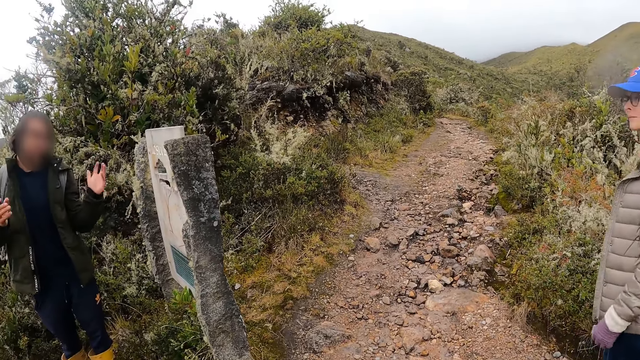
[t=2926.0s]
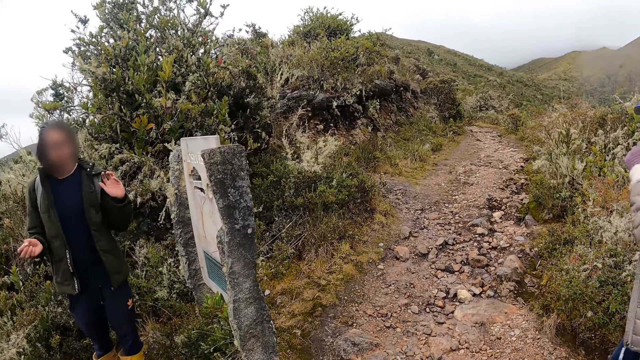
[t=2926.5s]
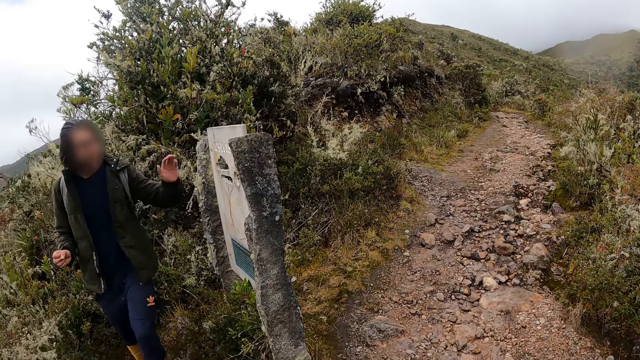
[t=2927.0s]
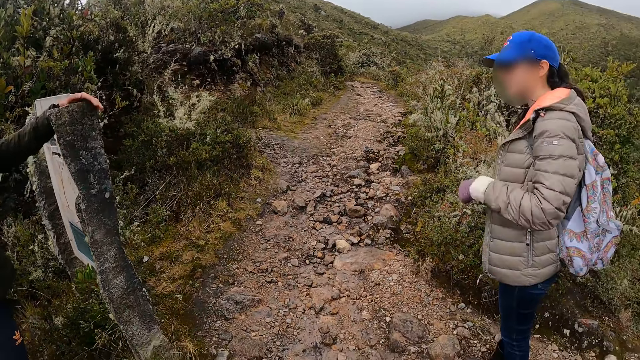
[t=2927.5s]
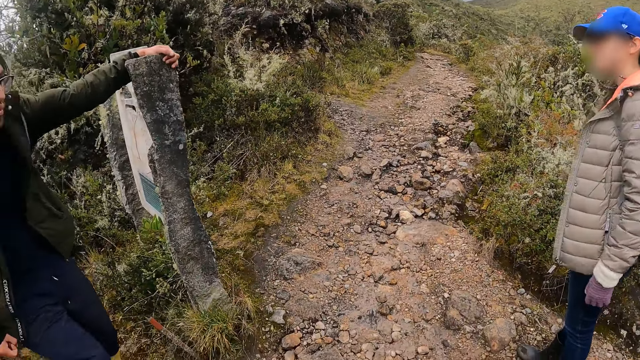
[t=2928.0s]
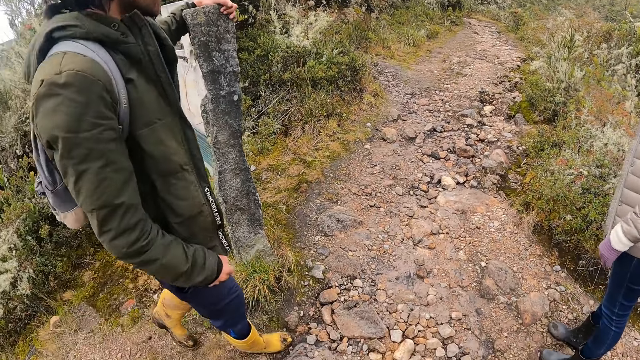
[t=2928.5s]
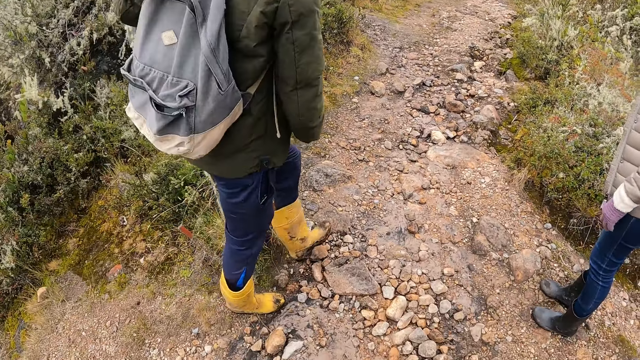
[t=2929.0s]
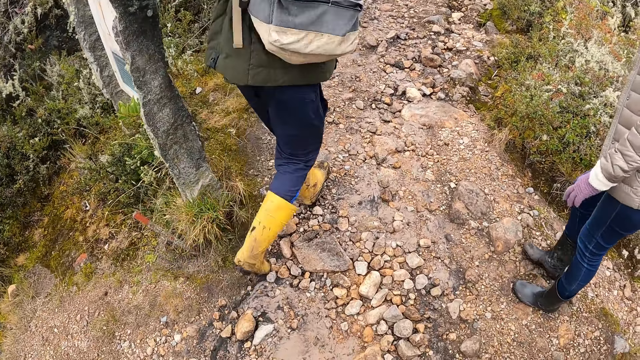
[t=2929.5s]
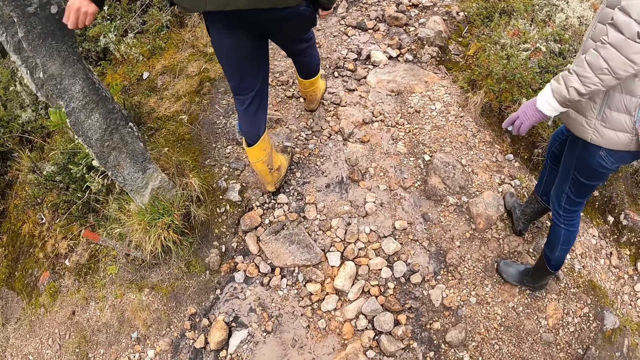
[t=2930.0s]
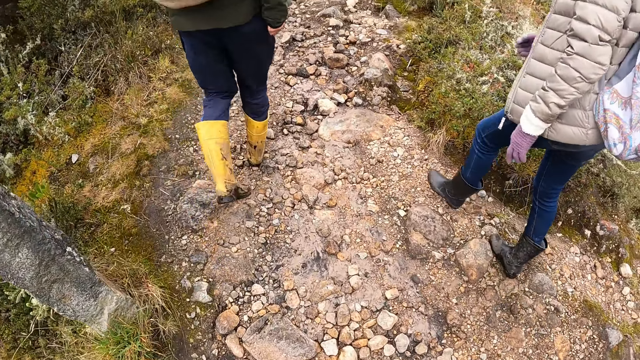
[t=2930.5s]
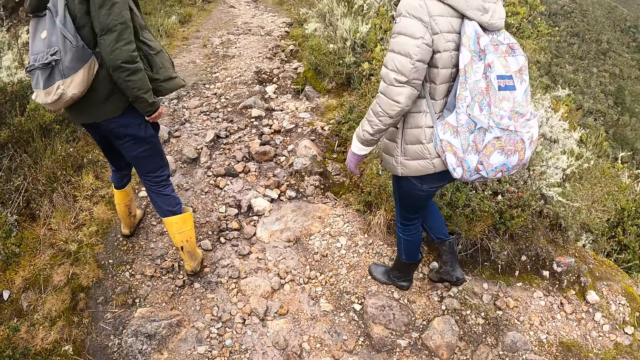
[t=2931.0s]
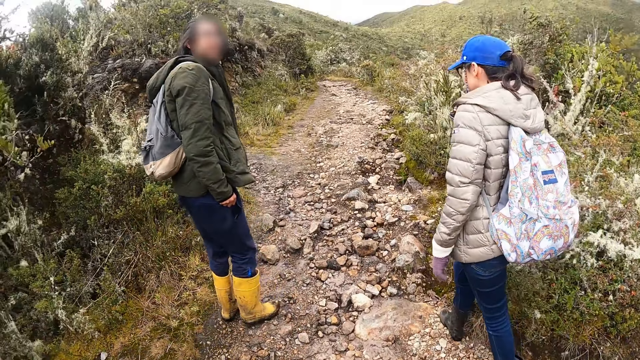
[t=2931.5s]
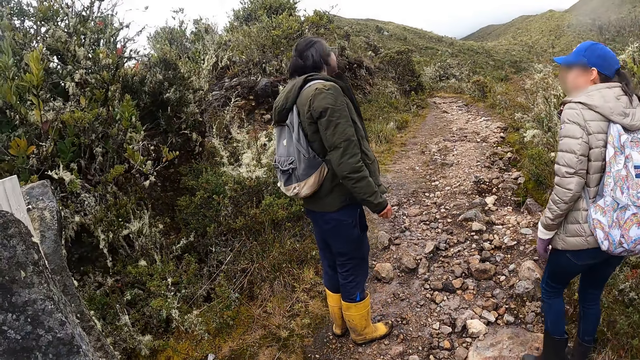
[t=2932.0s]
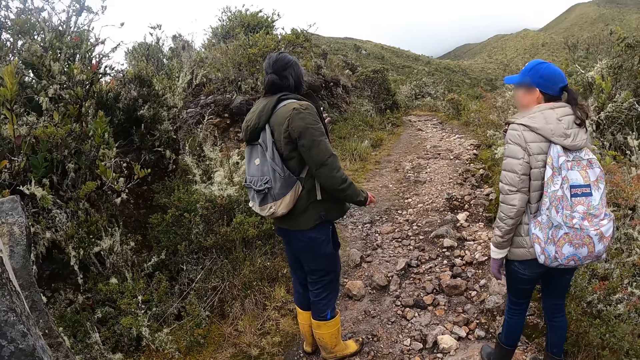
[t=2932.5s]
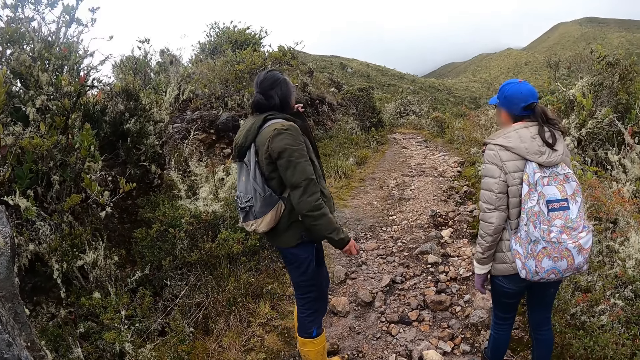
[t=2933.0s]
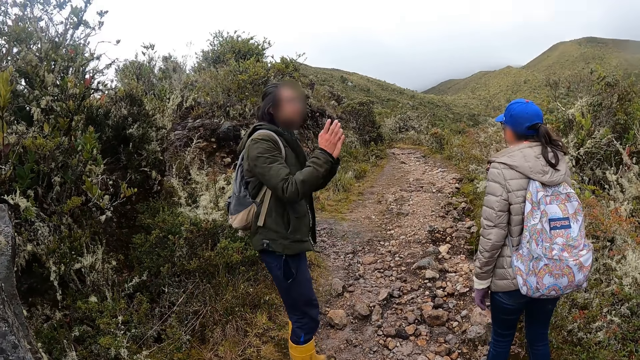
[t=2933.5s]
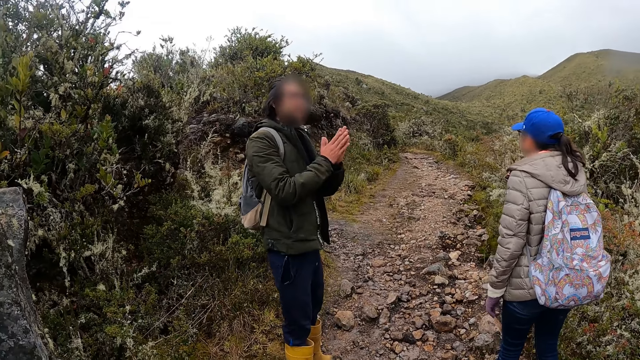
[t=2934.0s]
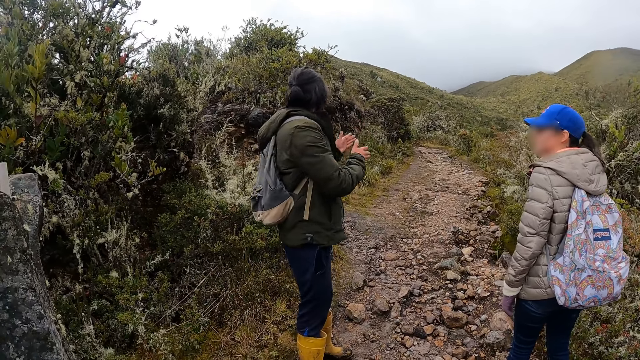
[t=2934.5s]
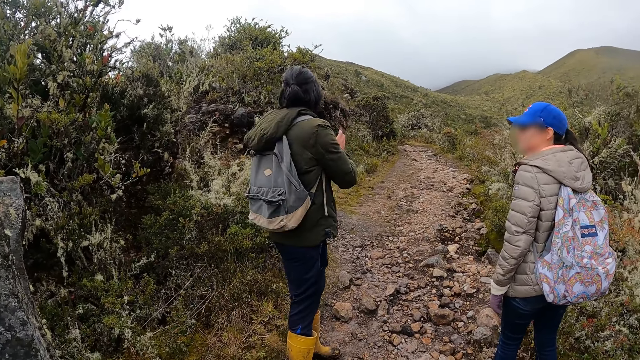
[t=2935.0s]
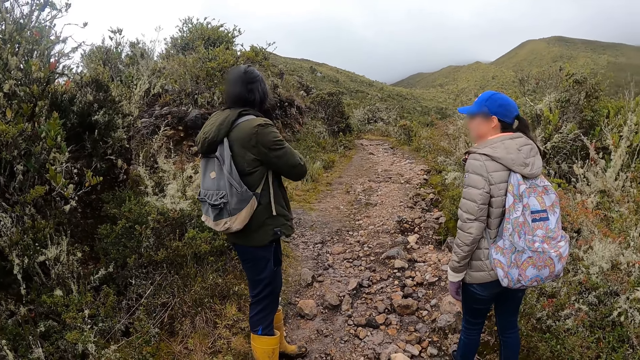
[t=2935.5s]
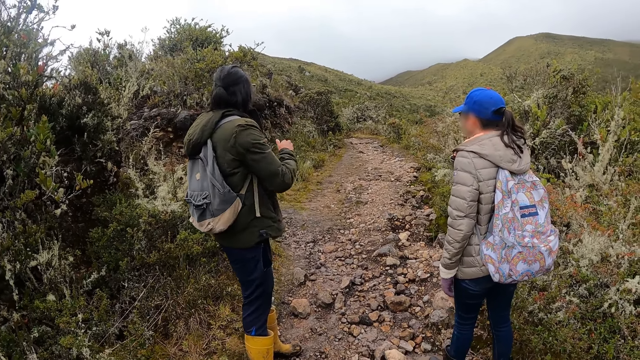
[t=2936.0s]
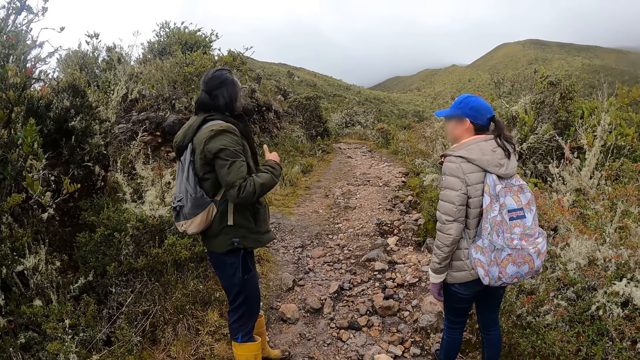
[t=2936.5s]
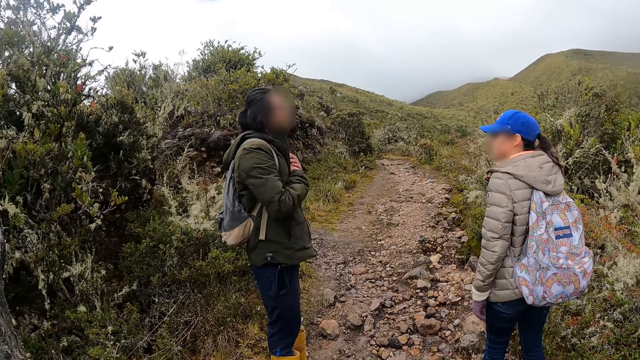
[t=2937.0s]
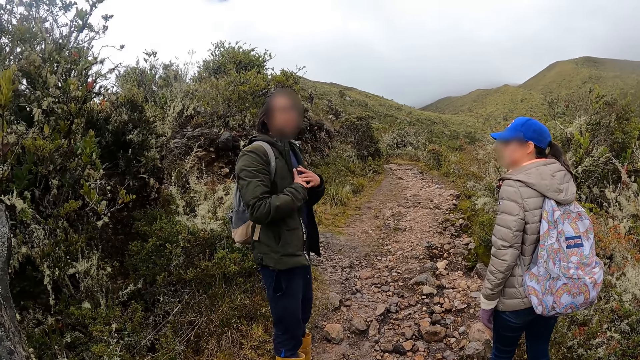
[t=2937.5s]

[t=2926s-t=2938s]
A man touches something. The man walks away from the concrete board and around the mountain. The camera wearer walks around the mountain. The man interacts with the group of people. The man makes gestures.

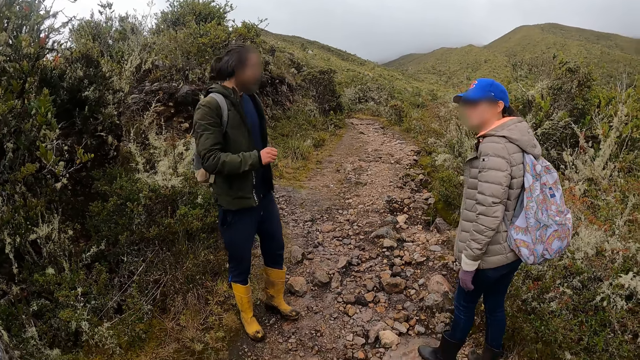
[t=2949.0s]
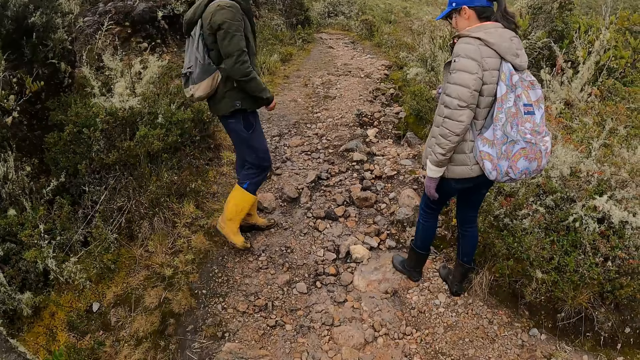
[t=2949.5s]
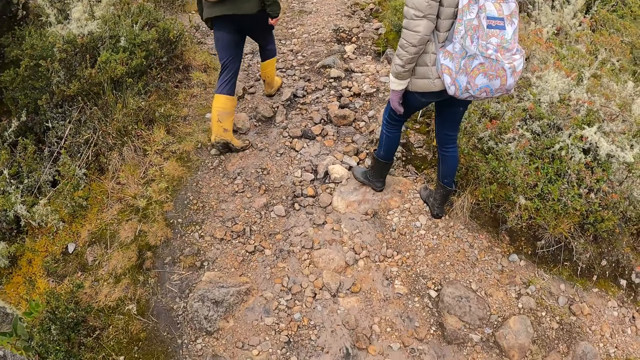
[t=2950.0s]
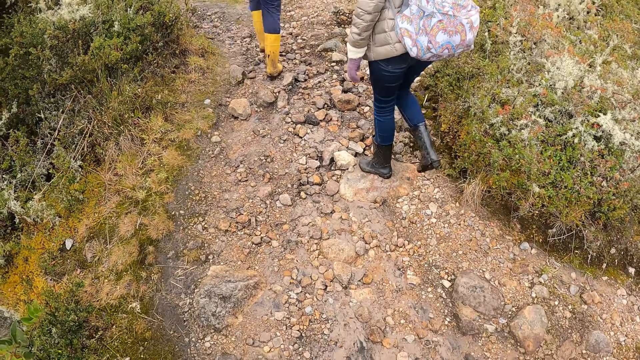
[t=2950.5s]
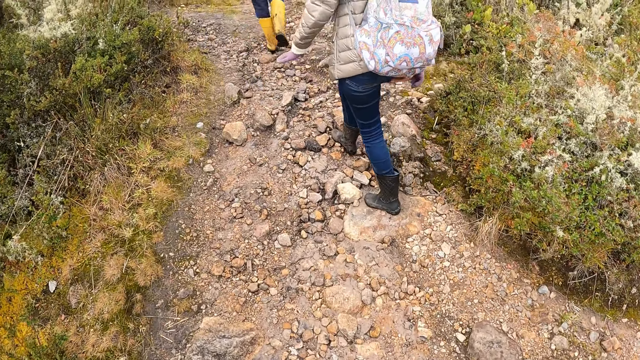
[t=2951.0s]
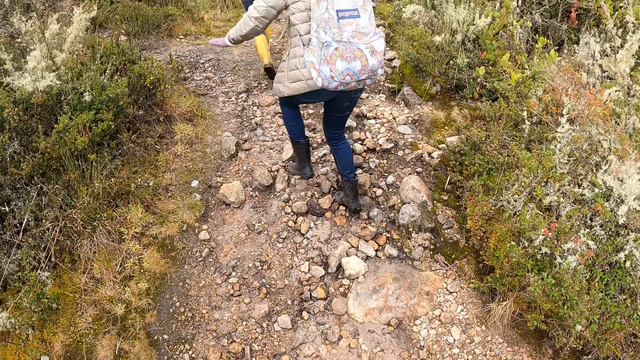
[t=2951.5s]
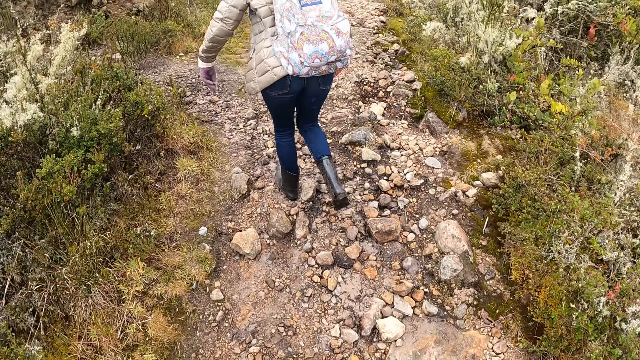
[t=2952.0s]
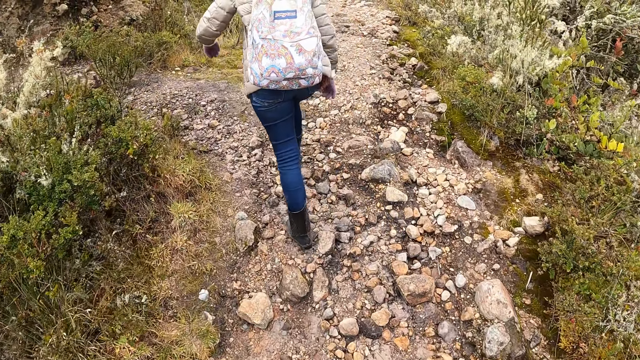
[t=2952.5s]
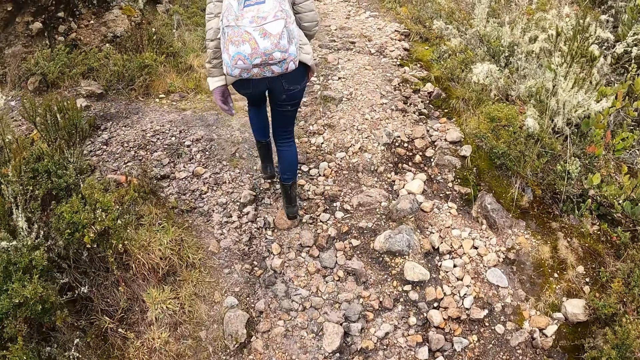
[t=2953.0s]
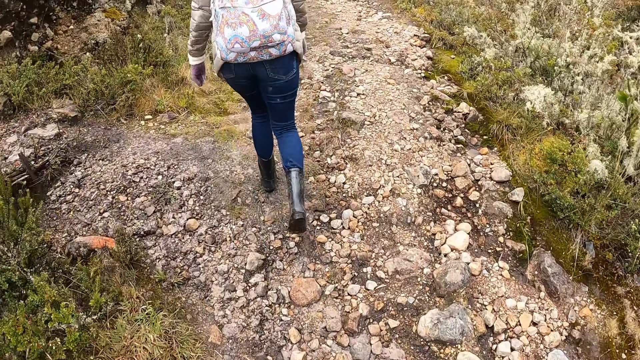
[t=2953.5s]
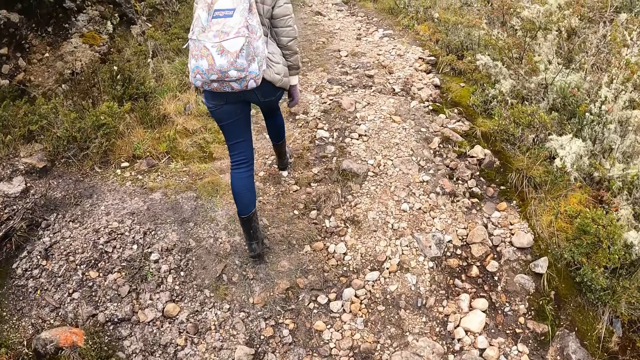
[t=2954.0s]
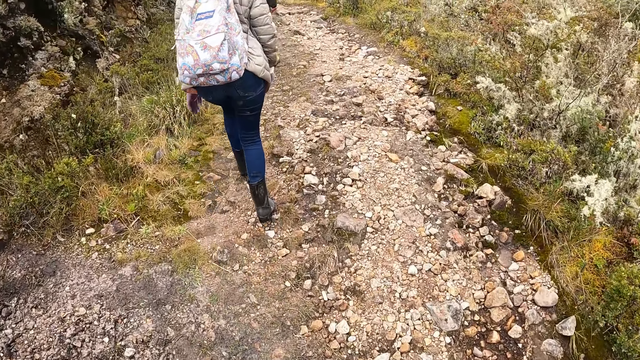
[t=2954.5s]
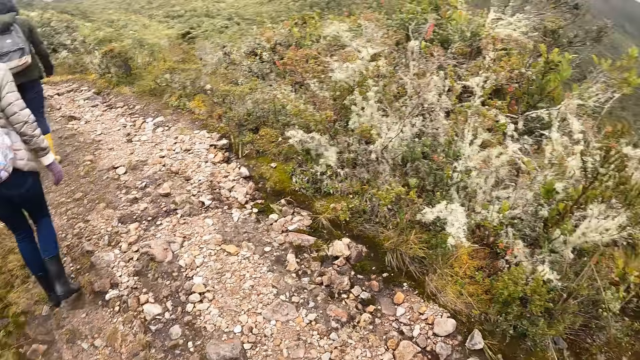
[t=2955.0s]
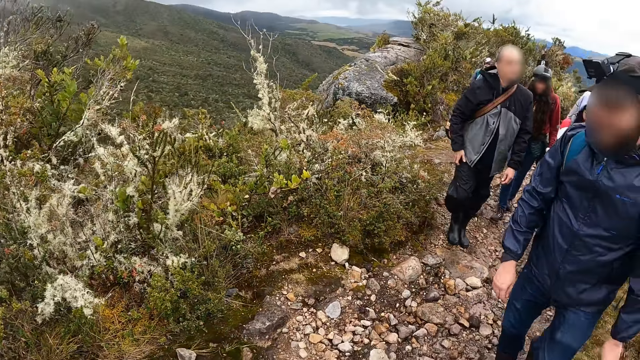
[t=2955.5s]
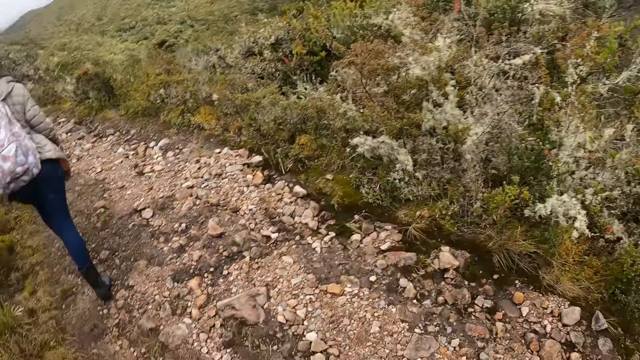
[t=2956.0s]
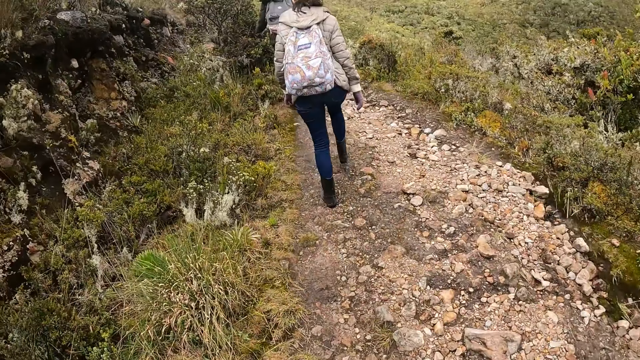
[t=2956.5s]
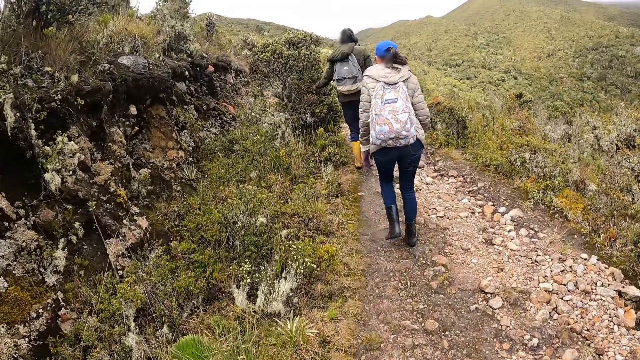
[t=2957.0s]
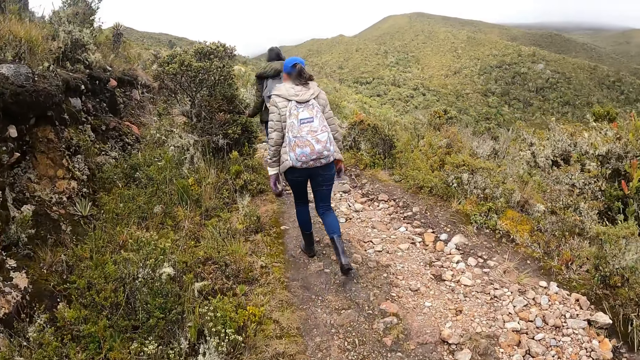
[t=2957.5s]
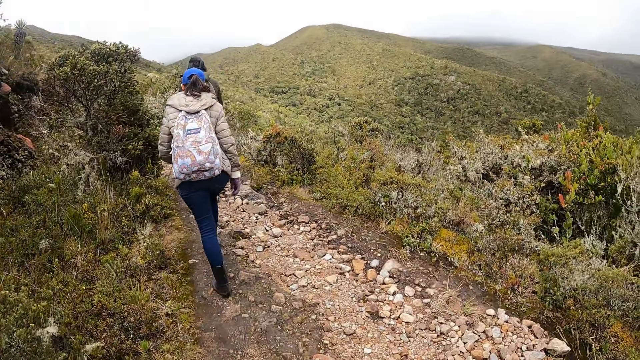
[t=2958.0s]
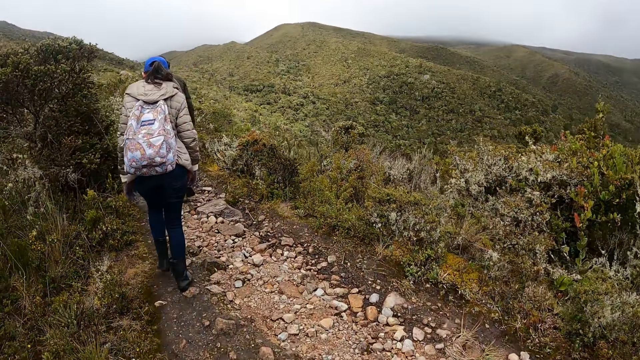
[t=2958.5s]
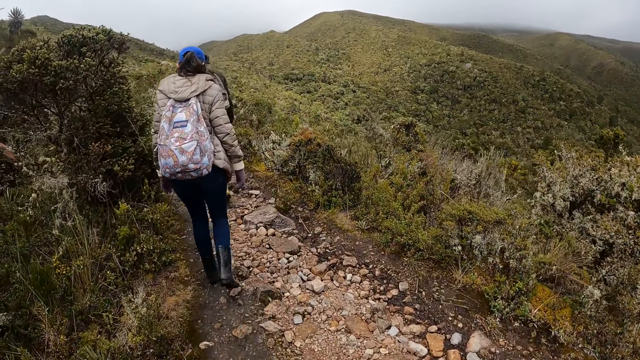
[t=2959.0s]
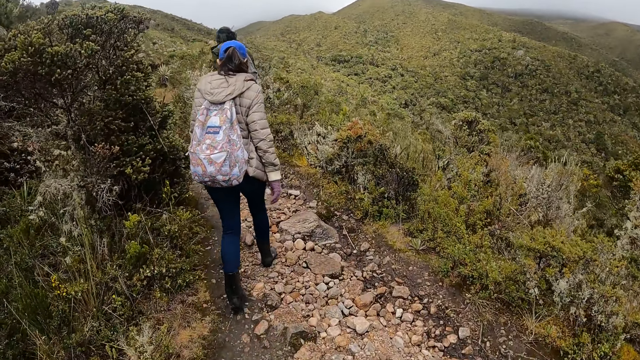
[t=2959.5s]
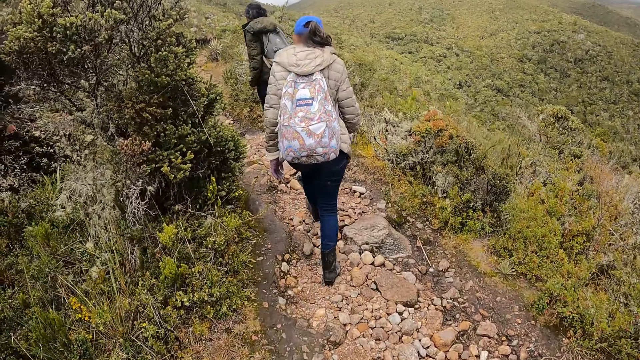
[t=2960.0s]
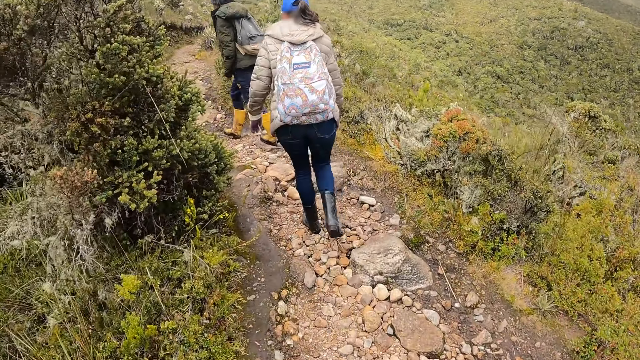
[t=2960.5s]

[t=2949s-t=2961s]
The man walks on a pathway around the mountain. The woman walks on the pathway. The camera wearer walks on the pathway with the group of people around the mountain.
